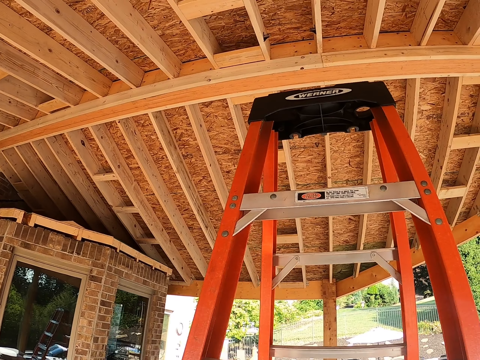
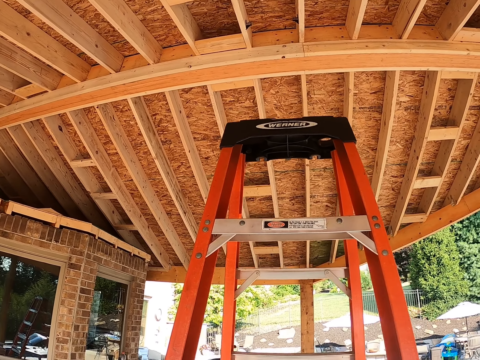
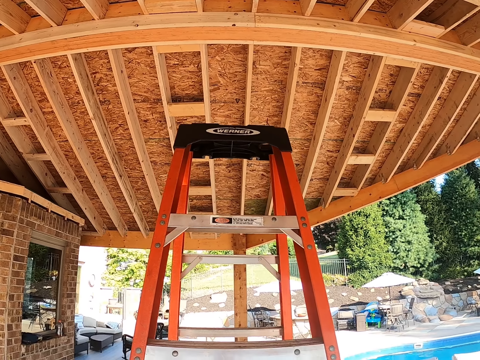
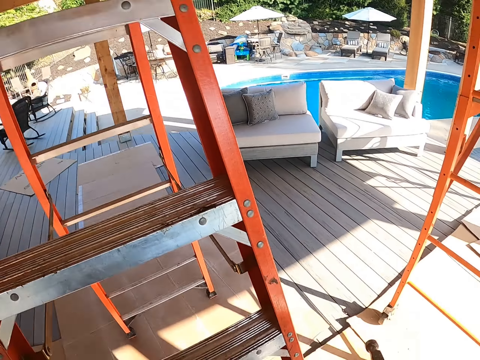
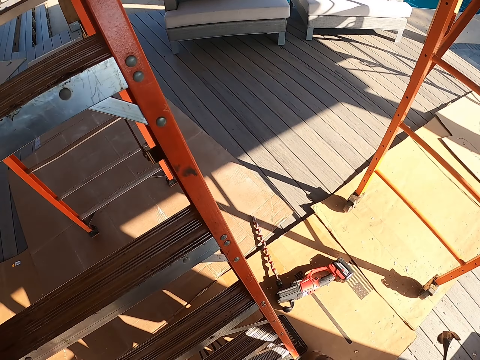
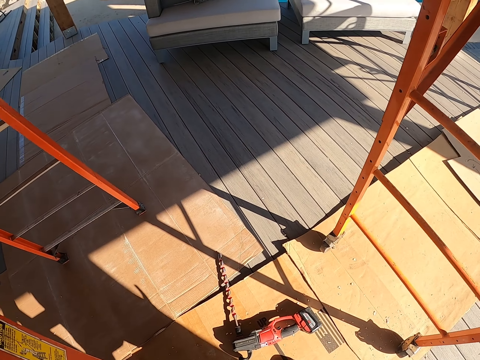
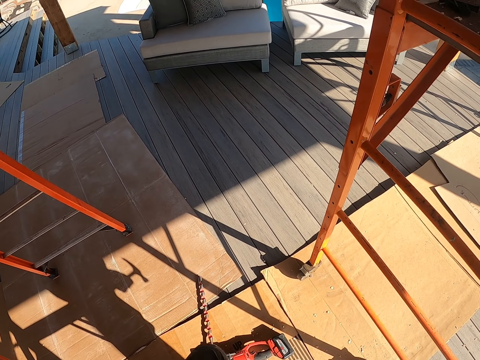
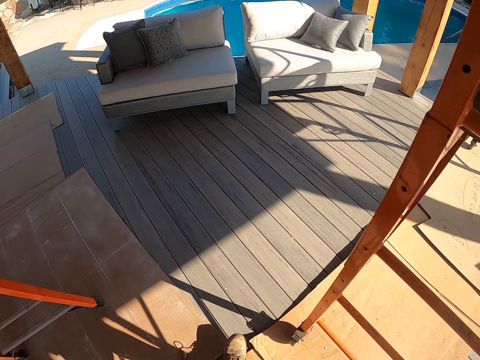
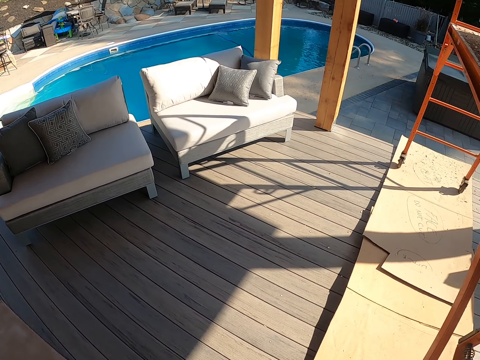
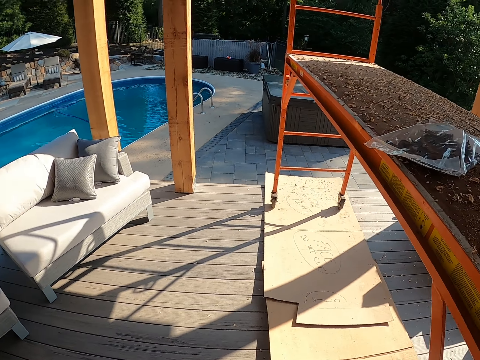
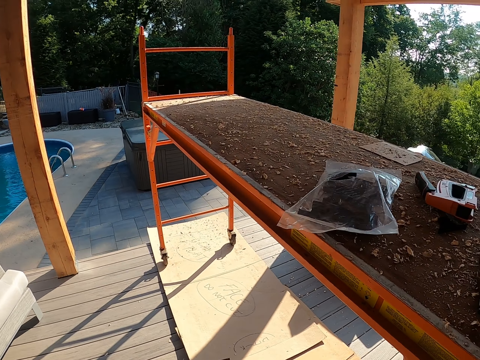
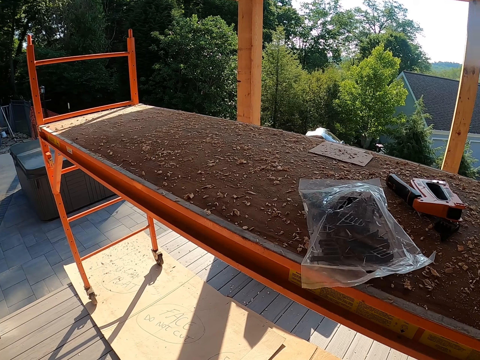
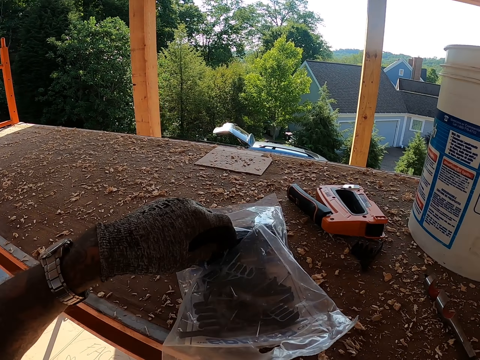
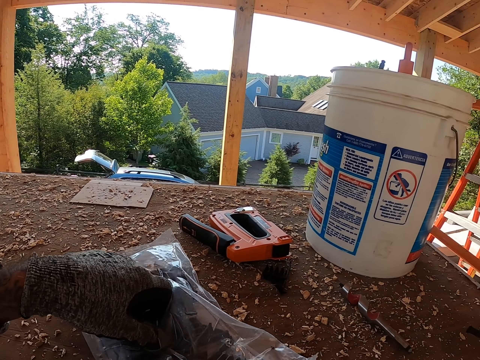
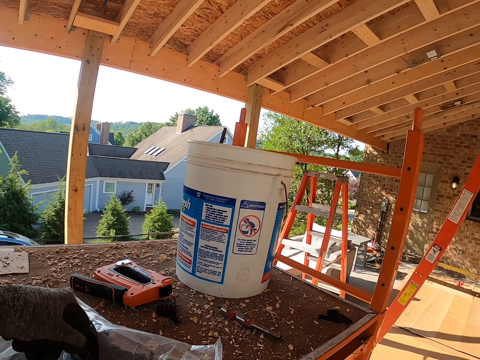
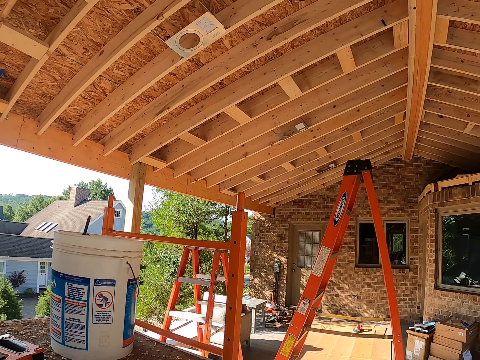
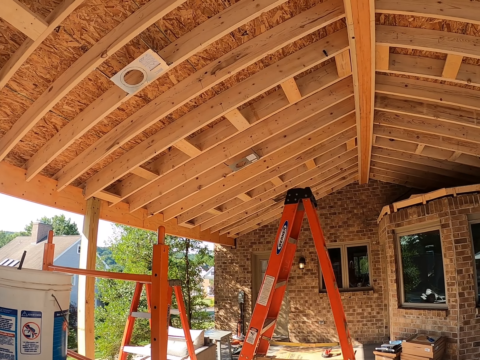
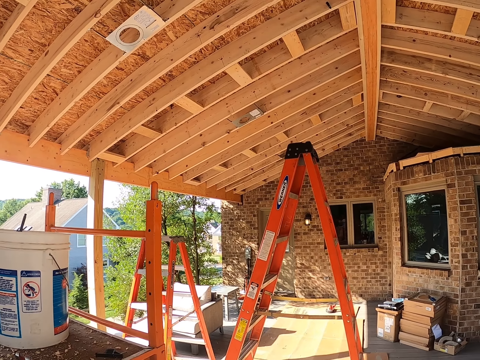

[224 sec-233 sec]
The camera wearer walks to the work surface. They walk in the compound. They swing the left hand. They pick up the nails with the left hand from a paper bag. They stare at the roof. They walk back to the ladder.

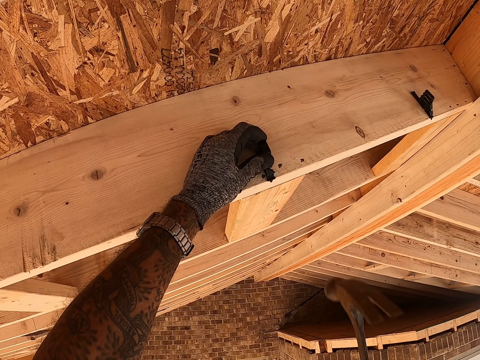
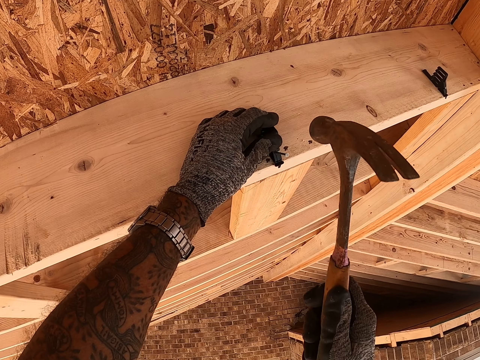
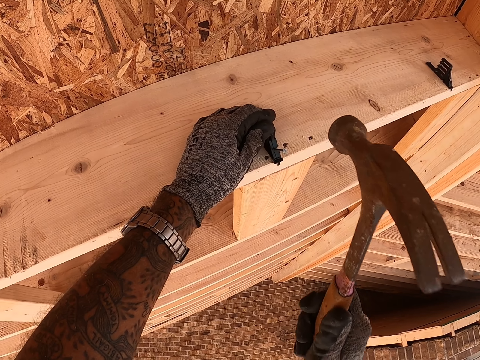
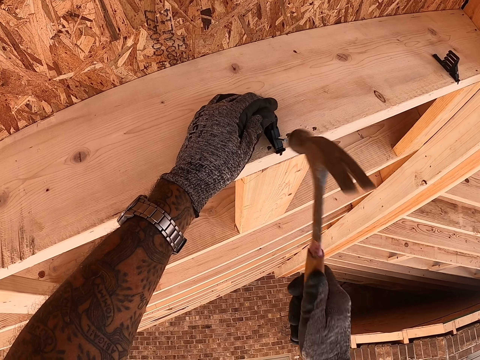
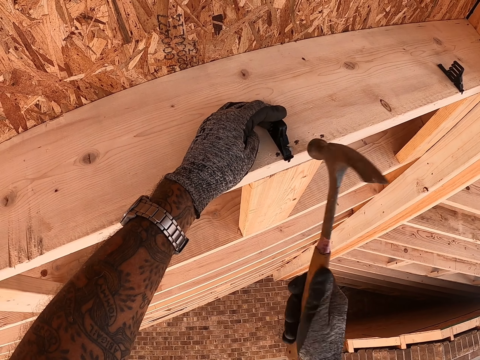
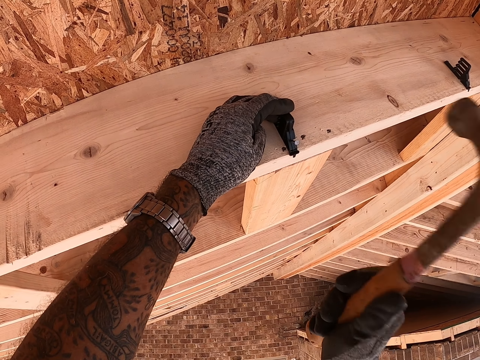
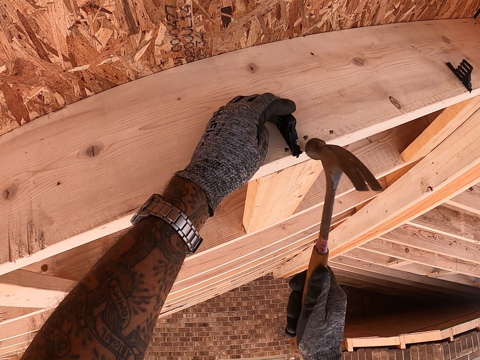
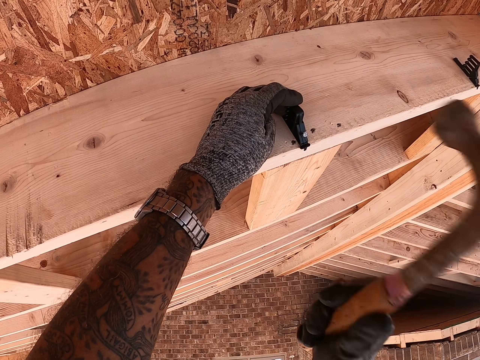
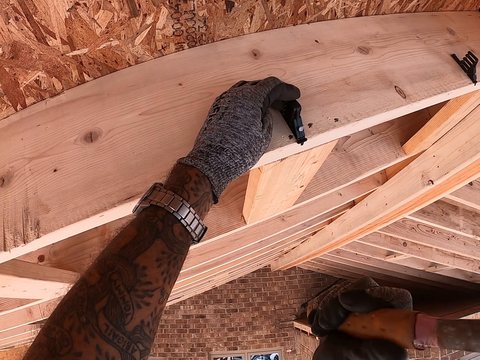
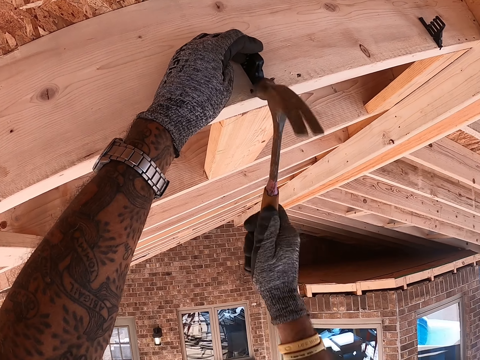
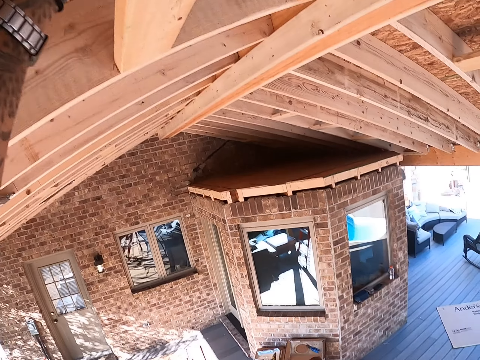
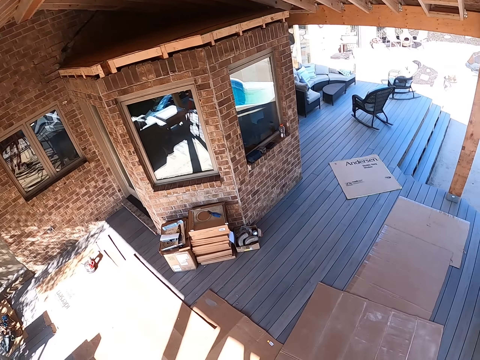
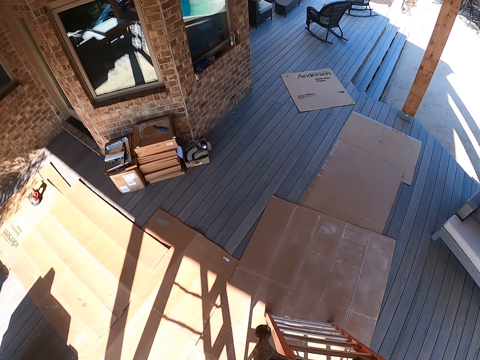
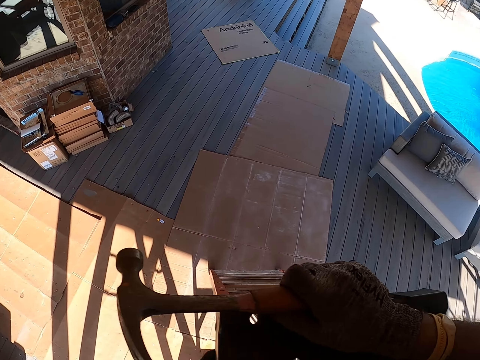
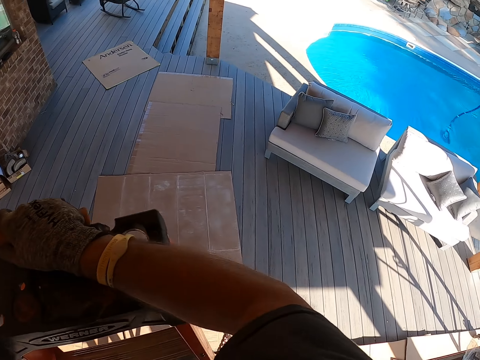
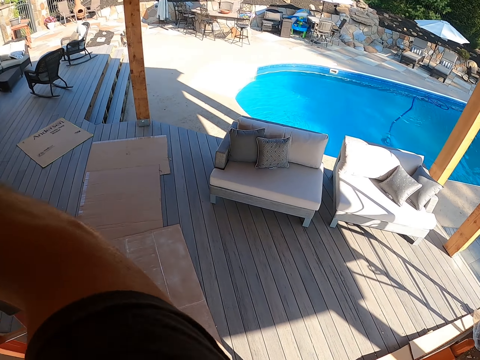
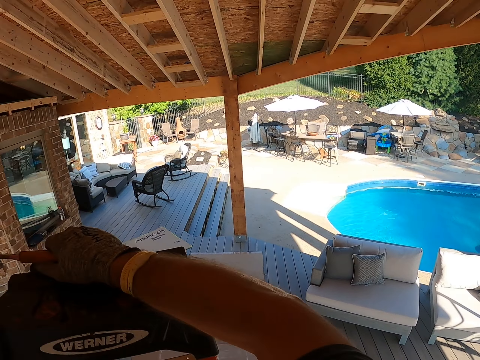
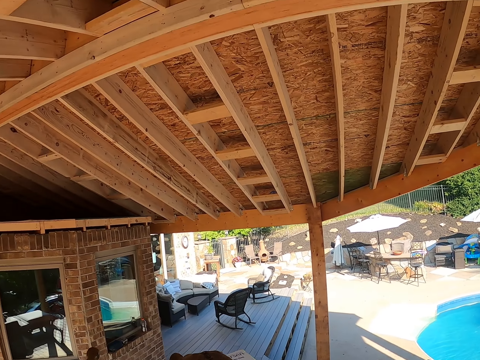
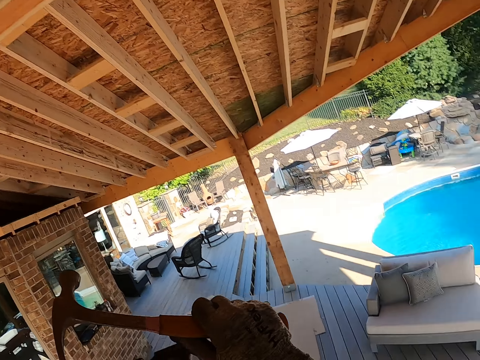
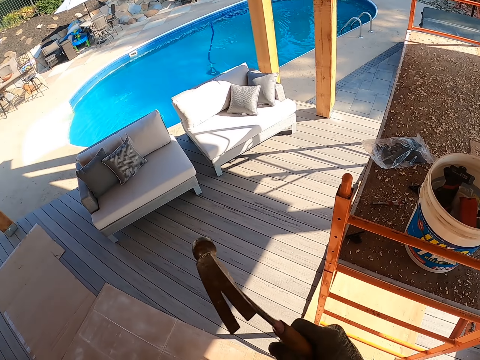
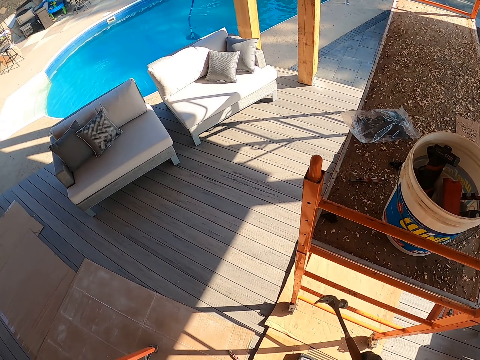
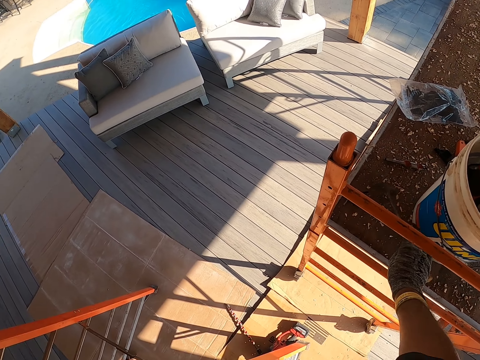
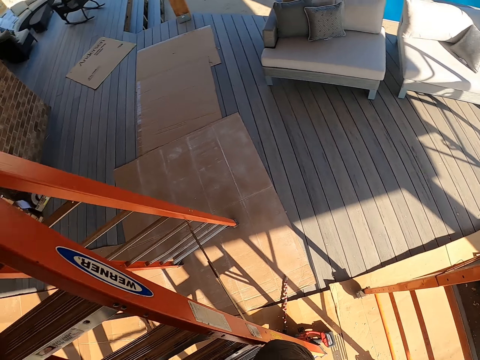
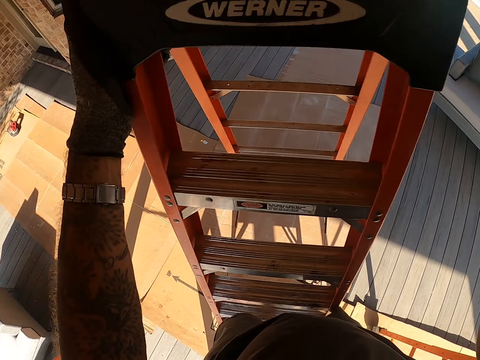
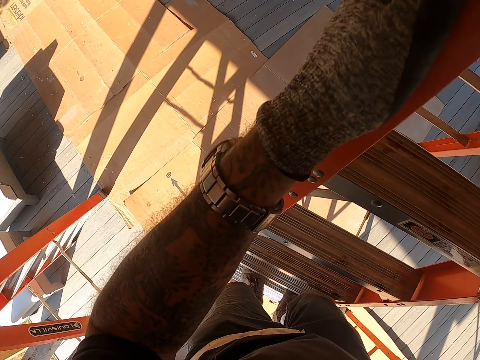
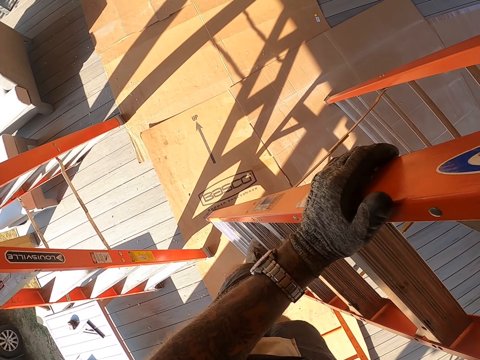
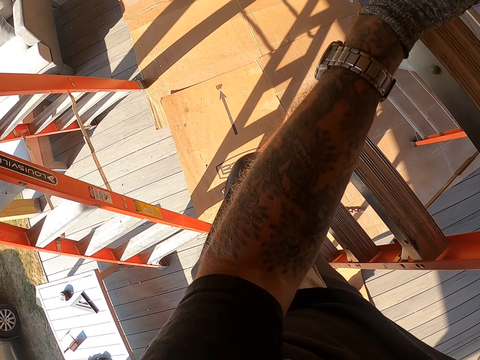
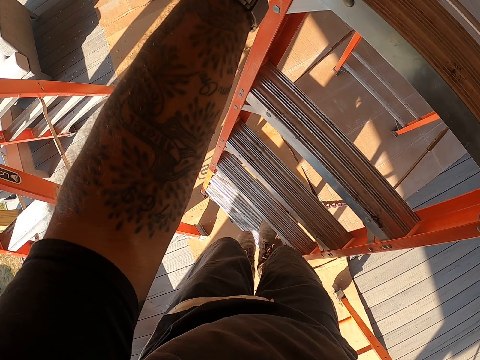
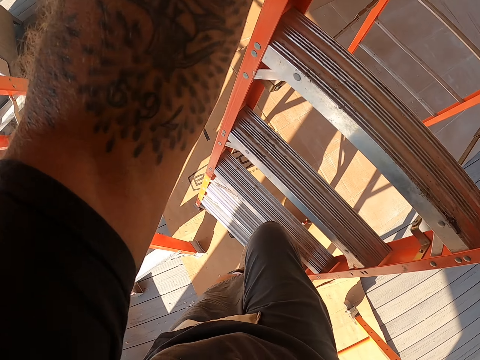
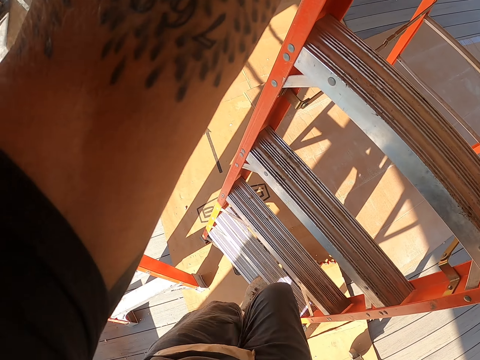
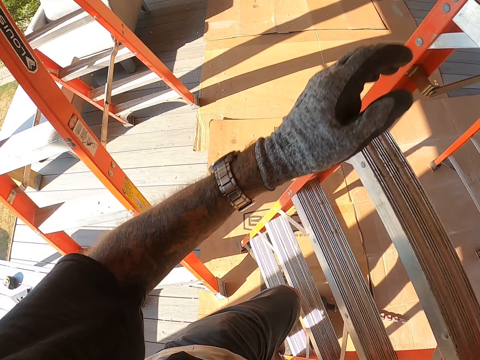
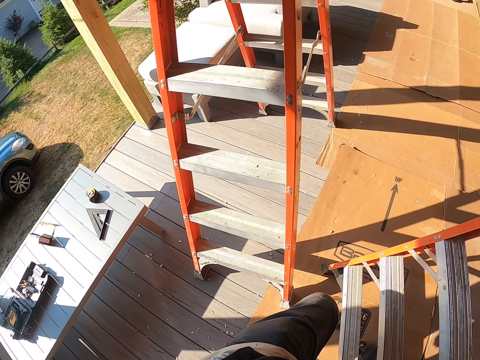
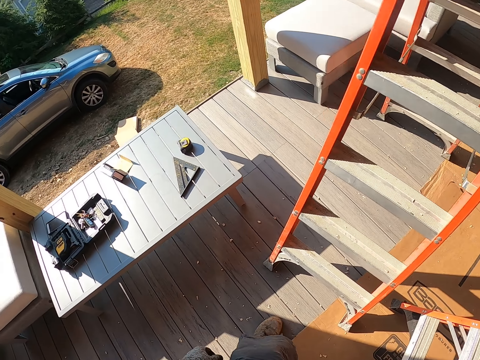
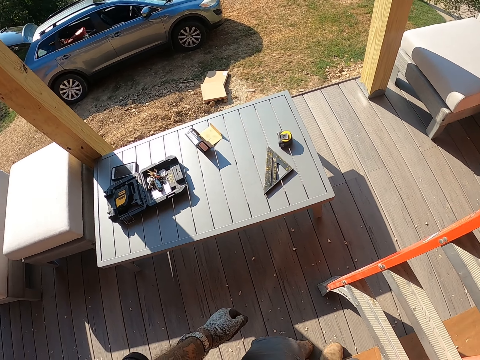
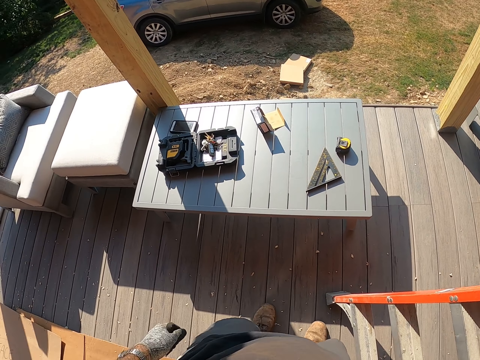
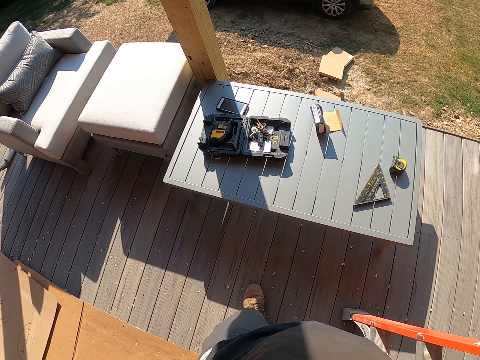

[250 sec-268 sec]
The camera wearer puts a nail on the wood. They swing the right hand. They hit the nail on to the ceiling using a claw hammer. They swing the right hand. They go down the ladder with the hammer. They stare at the compound. They place the hammer on the work surface. They swing the right hand. They drop the ladder. They go down the ladder. They grab a mobile phone.
